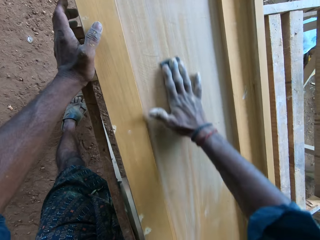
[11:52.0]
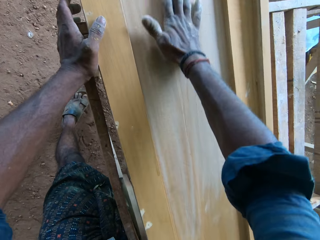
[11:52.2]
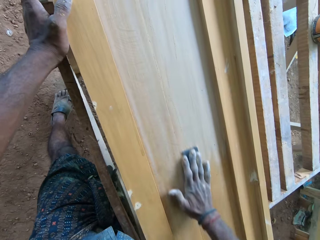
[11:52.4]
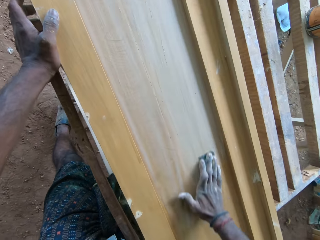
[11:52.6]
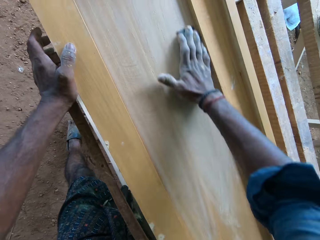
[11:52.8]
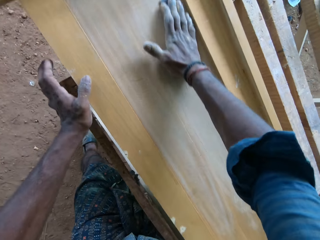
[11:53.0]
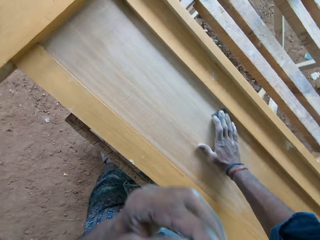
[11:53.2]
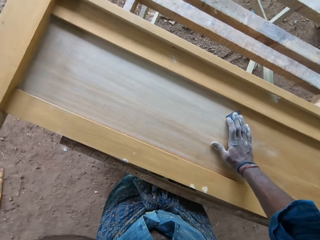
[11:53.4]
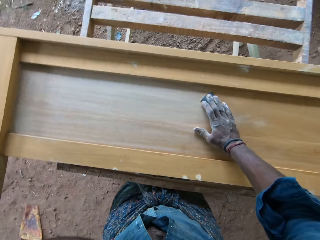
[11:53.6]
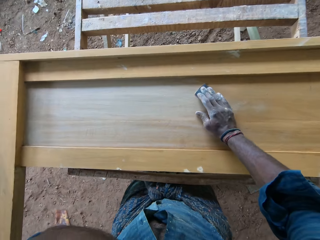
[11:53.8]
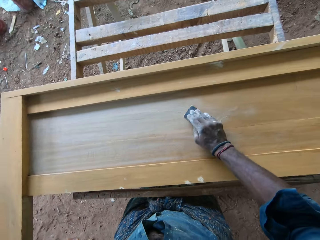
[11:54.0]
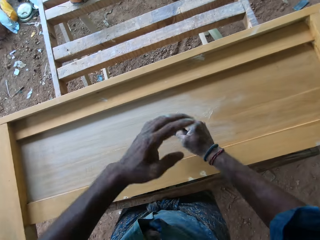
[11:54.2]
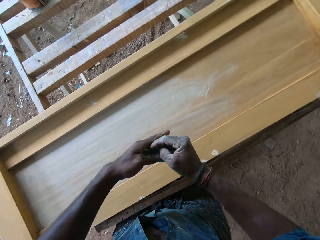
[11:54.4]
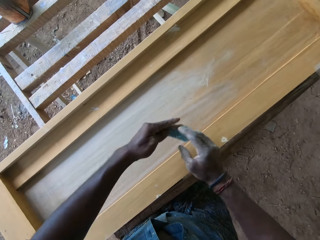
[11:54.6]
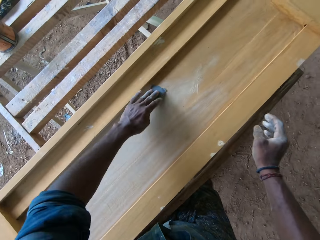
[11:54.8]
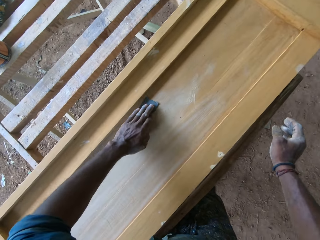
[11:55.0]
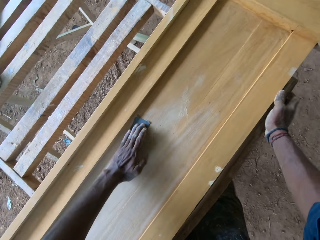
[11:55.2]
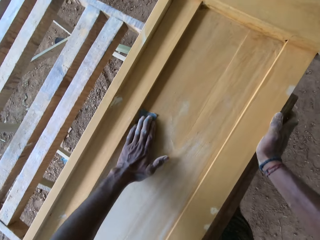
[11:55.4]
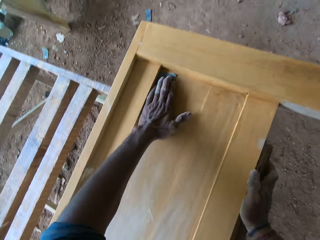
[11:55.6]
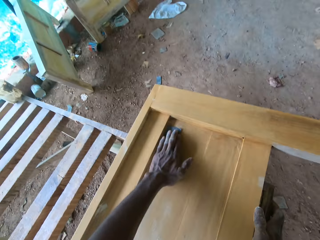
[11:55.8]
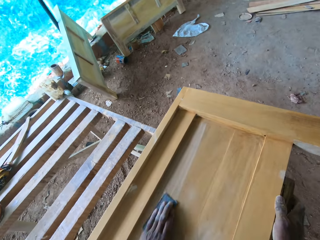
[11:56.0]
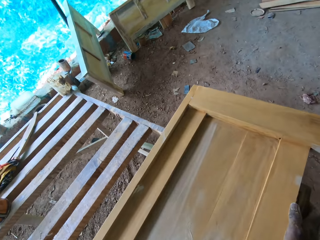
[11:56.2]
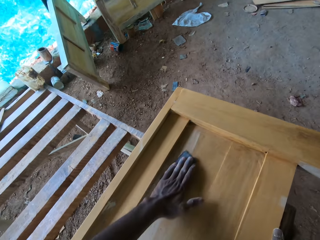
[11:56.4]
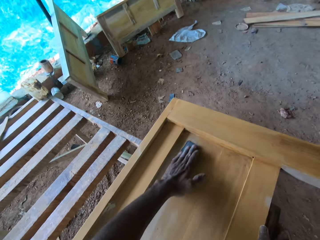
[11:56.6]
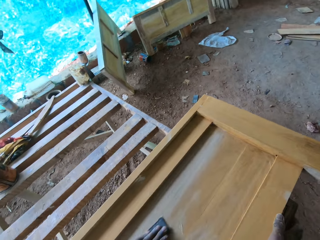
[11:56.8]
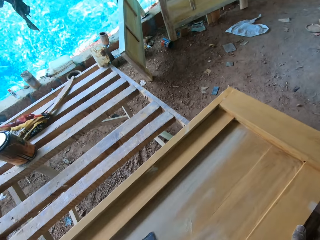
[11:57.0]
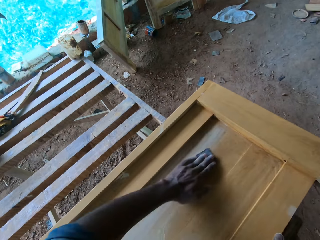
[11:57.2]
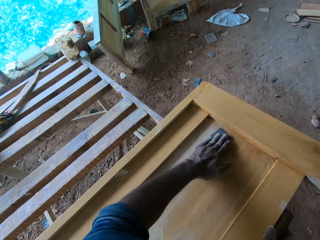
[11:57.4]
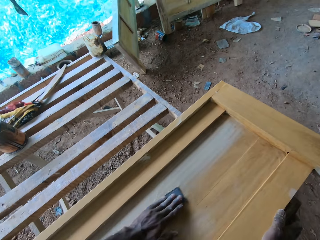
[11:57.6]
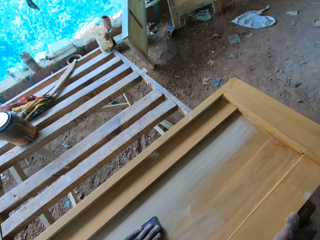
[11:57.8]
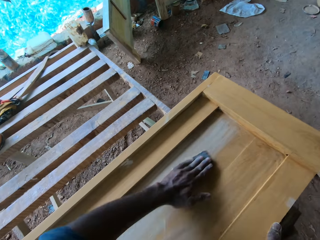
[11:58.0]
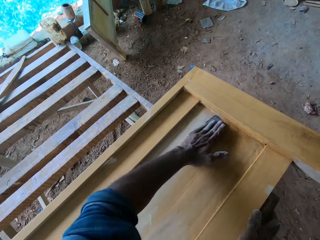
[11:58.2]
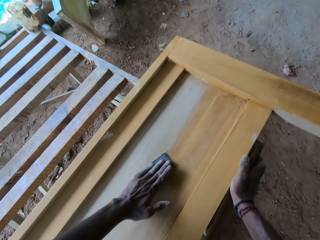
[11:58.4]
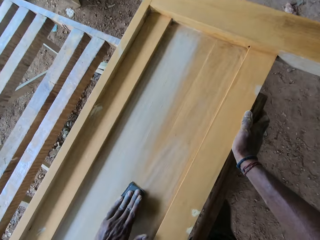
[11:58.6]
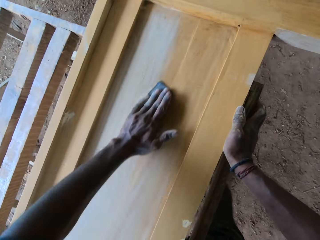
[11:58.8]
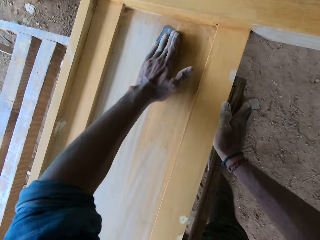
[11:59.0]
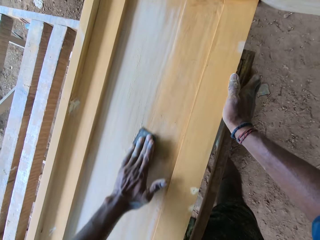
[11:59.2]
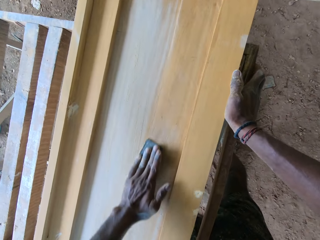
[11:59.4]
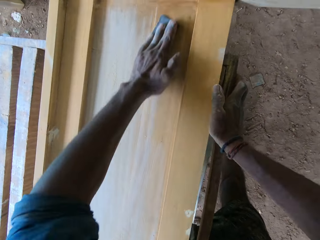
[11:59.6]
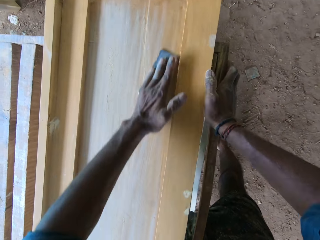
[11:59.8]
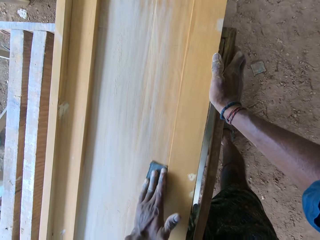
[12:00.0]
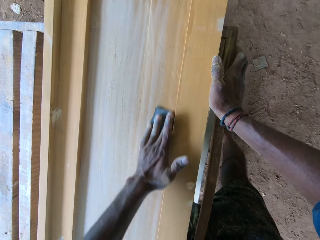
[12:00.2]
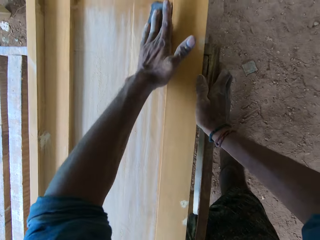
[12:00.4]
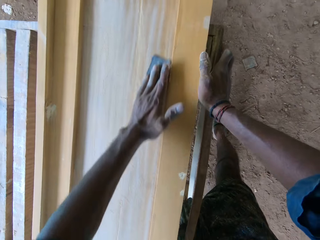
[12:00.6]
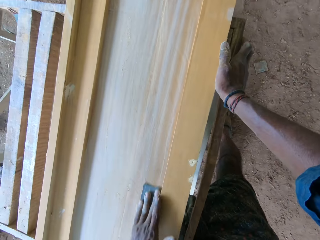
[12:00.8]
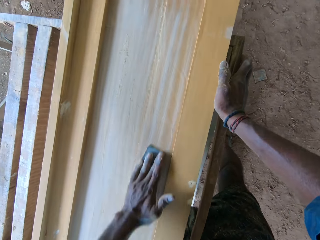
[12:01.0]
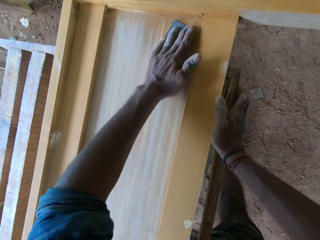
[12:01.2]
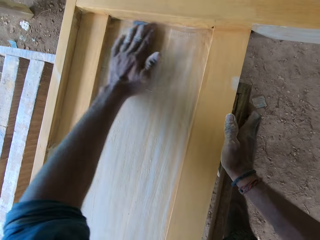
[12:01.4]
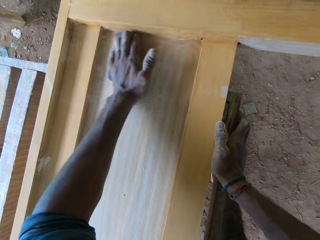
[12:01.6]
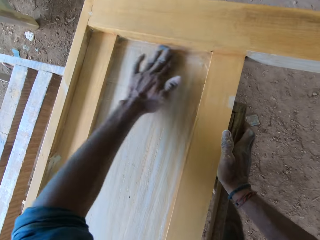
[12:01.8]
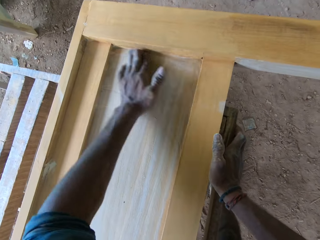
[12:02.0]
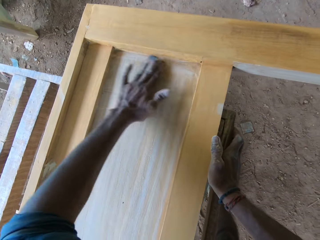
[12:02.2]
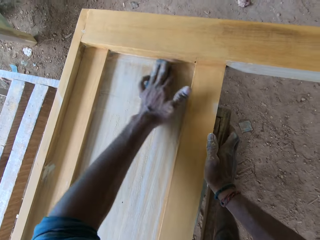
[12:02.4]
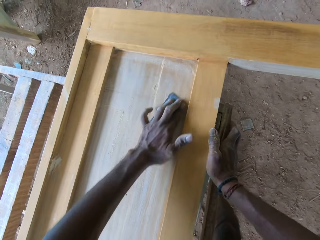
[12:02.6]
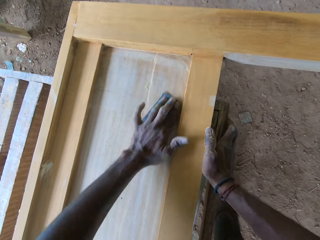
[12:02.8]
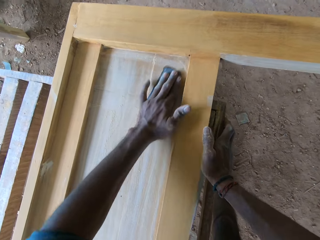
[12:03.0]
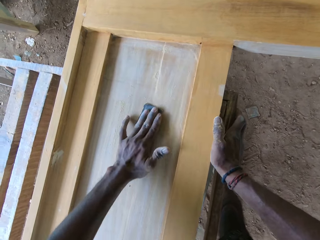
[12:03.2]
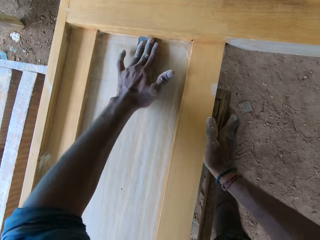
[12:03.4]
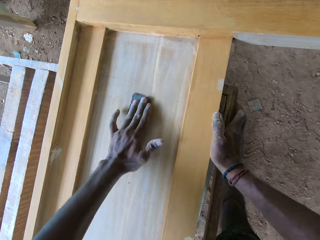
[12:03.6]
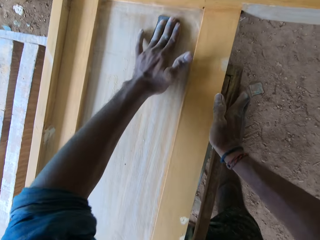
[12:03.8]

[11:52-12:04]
The camera wearer raises his left hand. He holds the sandpaper with his left hand. He scrubs the furniture with the sandpaper with his left hand.

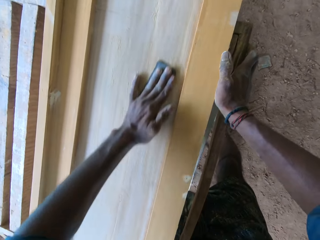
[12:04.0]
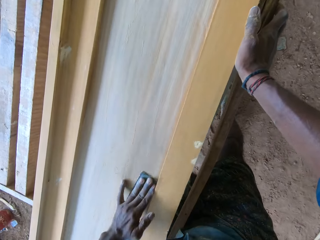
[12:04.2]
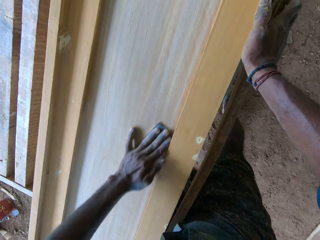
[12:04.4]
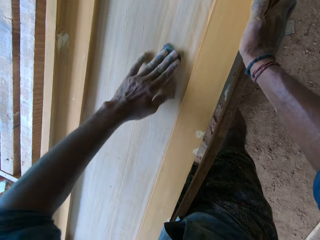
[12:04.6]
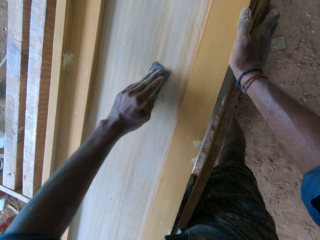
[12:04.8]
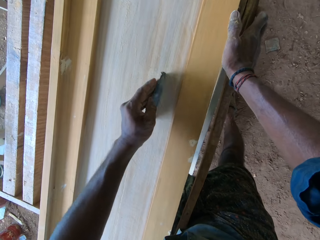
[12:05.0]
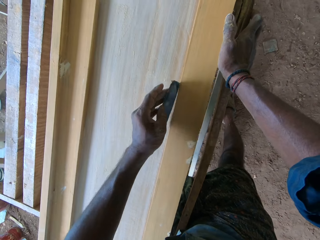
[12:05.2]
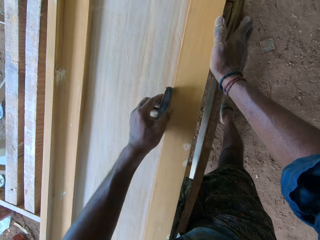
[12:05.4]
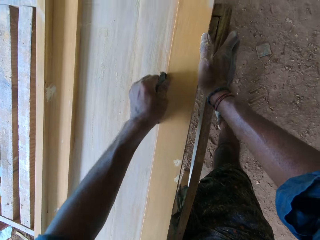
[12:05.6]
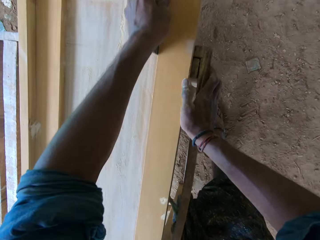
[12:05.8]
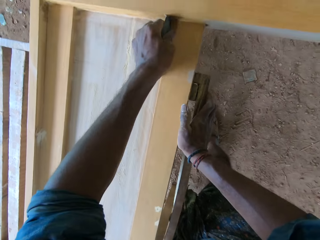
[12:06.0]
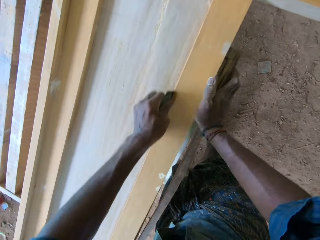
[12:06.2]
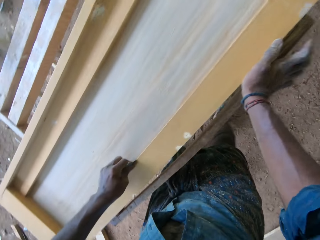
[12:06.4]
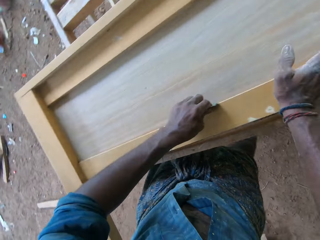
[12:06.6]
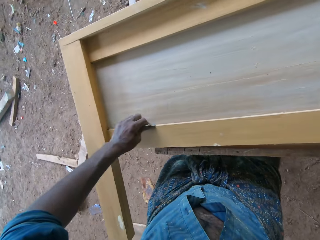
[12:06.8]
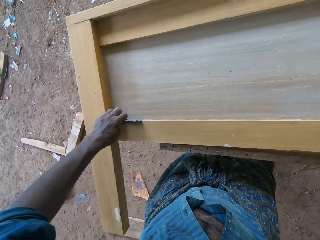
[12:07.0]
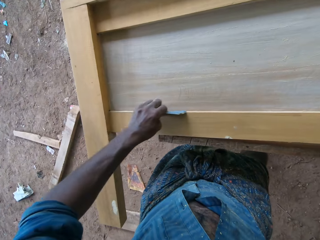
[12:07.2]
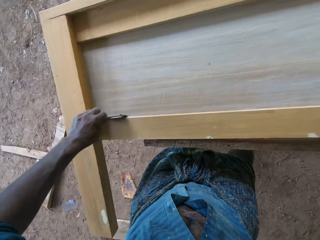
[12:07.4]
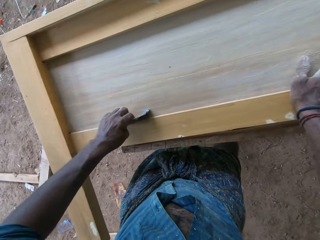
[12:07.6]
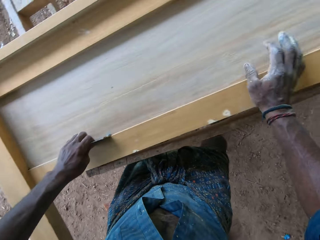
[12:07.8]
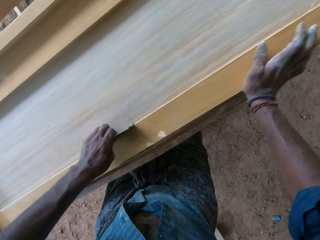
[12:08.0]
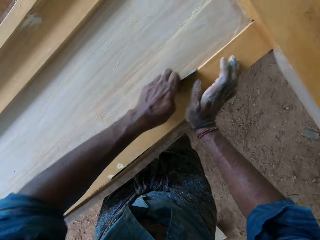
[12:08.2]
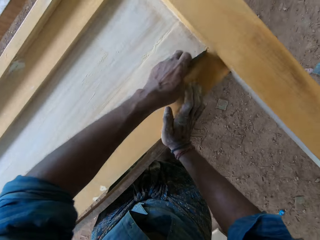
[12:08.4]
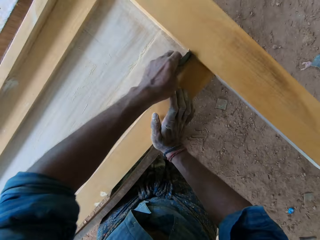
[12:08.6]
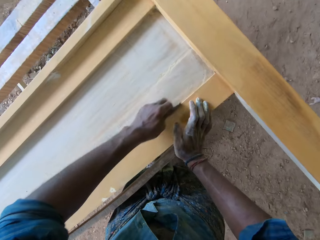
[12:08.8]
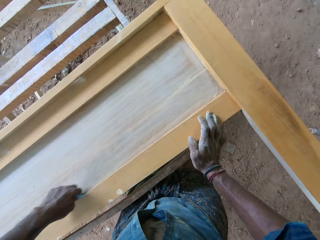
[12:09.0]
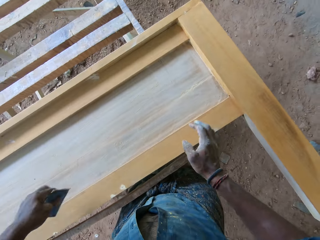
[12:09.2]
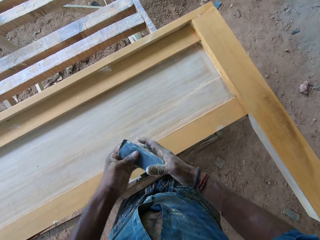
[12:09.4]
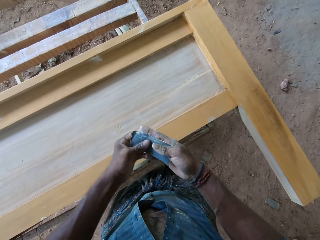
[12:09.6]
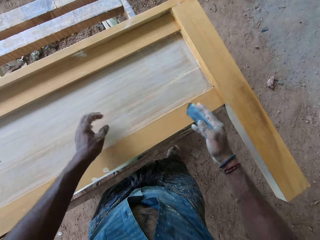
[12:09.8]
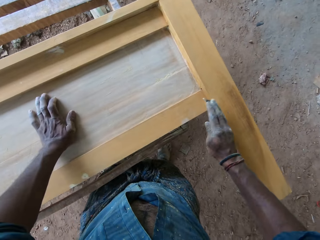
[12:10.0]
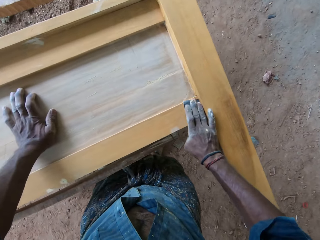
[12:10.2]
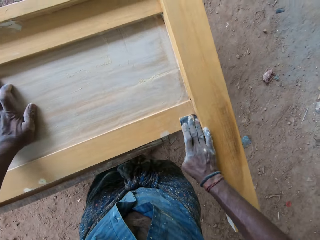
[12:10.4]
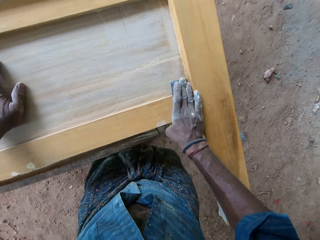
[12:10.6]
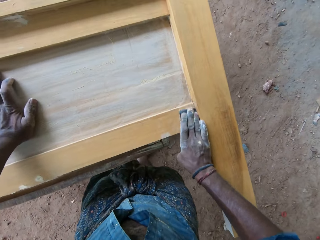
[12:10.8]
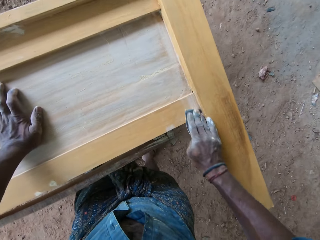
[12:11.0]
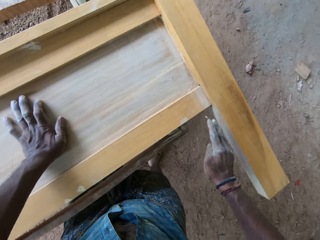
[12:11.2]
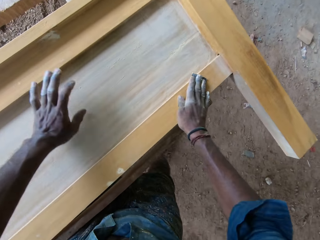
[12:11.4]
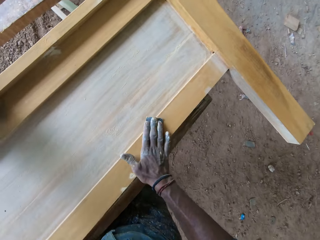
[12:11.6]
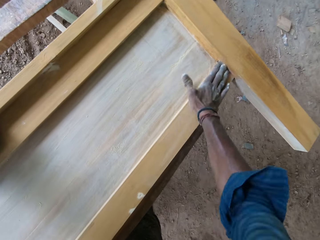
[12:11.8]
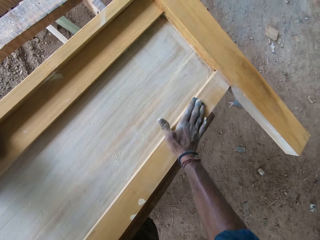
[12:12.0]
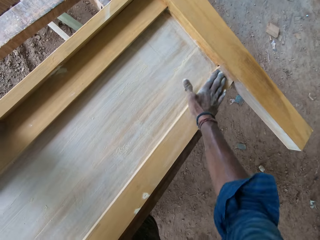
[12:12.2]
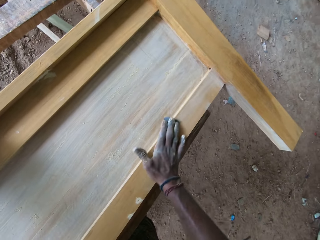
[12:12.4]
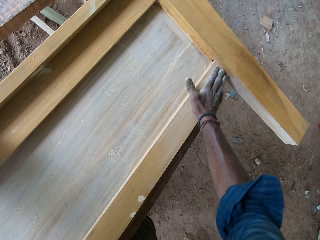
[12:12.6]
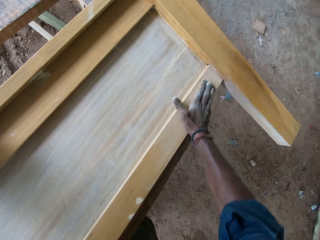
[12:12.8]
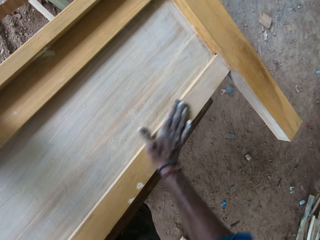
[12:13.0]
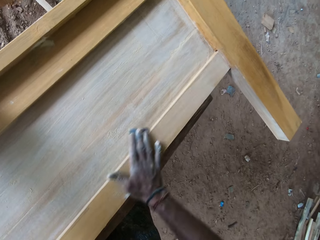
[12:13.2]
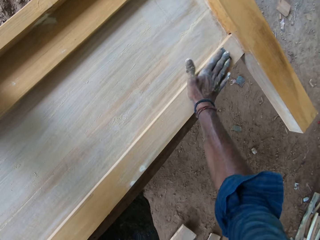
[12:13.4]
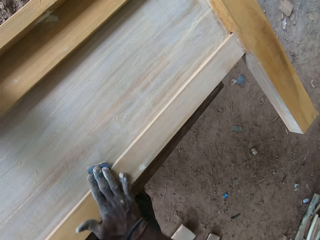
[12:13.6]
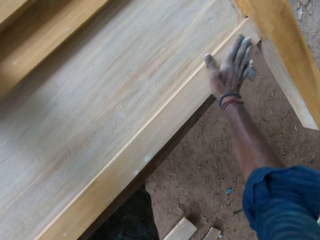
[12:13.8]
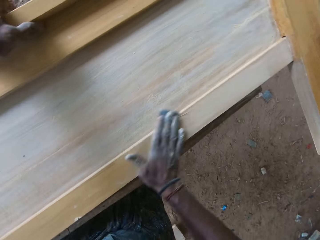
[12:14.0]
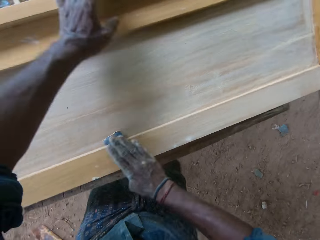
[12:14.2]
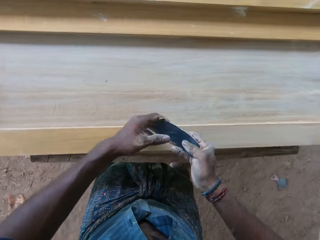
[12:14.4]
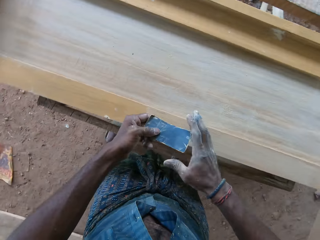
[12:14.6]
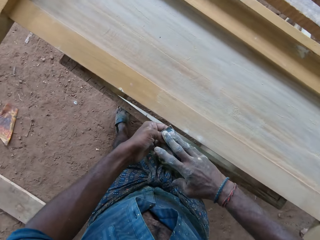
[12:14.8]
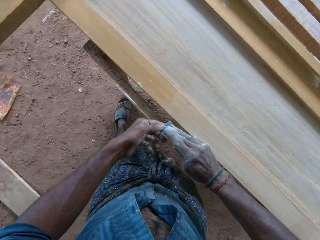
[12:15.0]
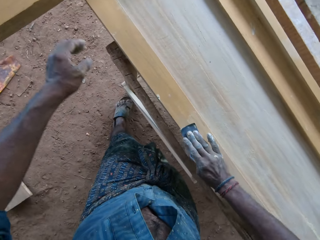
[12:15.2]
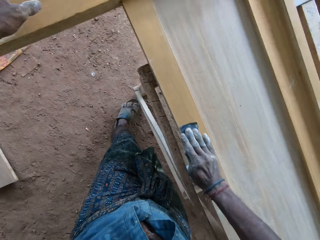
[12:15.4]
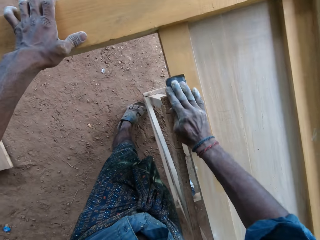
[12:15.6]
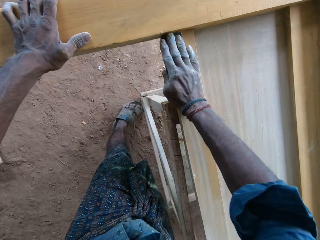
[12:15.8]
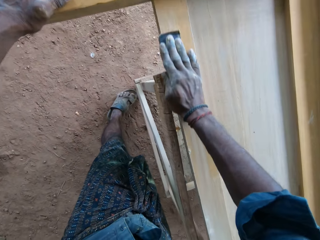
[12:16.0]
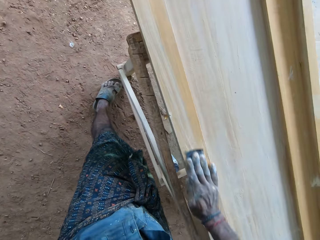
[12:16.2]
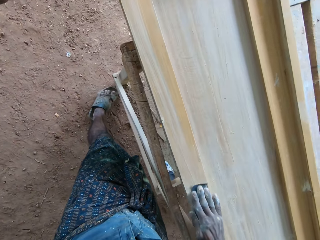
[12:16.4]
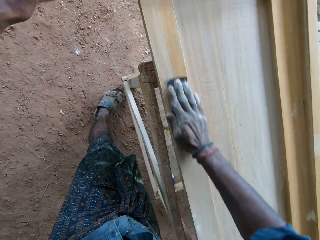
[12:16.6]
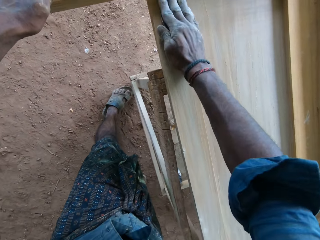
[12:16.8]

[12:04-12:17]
The camera wearer holds the sandpaper or scrubber with his right hand. He scrubs the furniture or wood with the sandpaper with his right hand. He adjusts the scrubber. He holds the sandpaper with both hands. He scrubs the wood.
